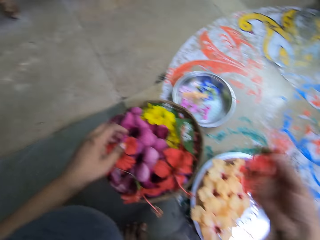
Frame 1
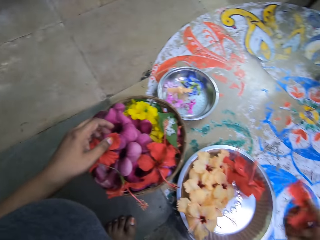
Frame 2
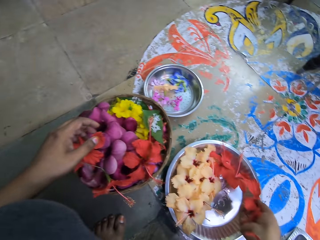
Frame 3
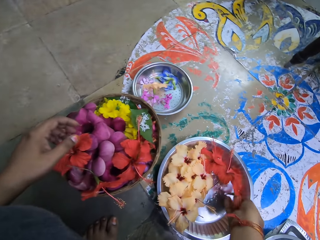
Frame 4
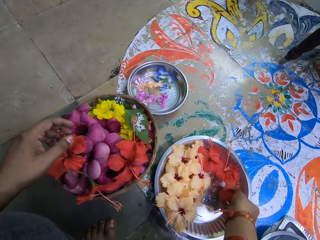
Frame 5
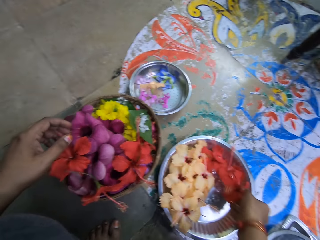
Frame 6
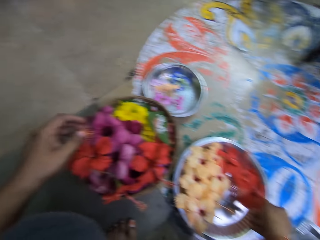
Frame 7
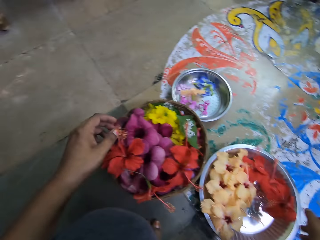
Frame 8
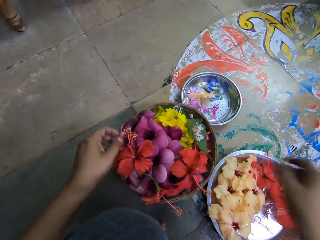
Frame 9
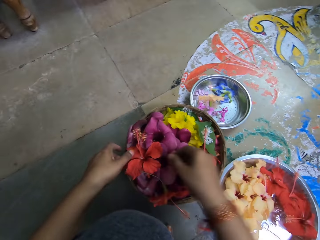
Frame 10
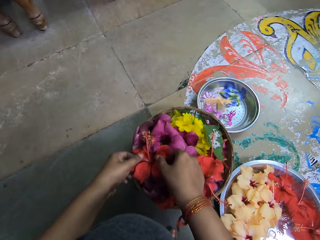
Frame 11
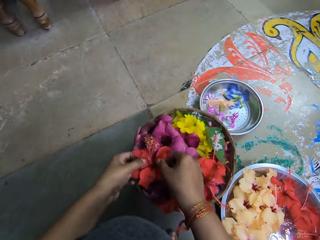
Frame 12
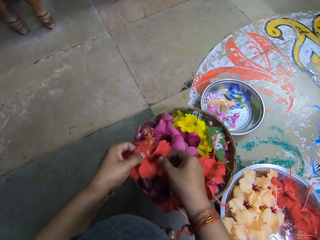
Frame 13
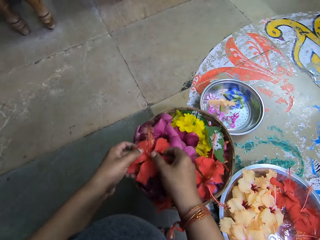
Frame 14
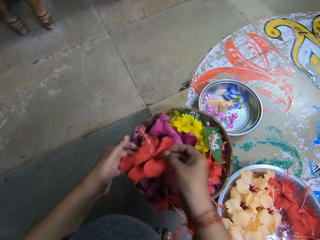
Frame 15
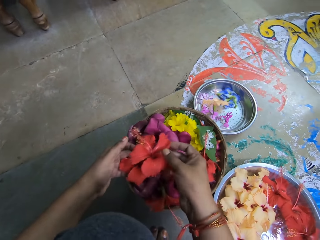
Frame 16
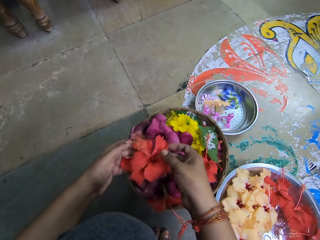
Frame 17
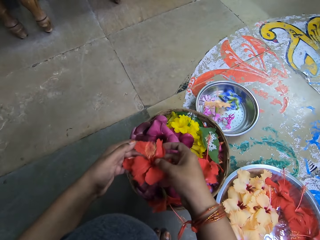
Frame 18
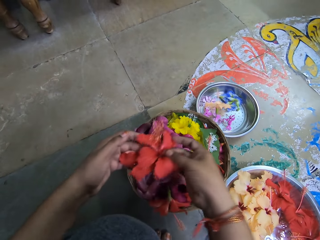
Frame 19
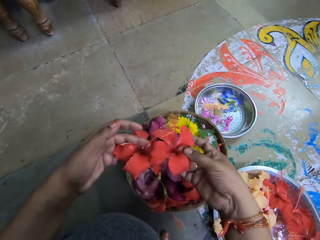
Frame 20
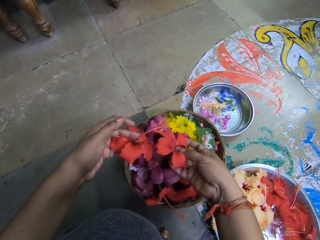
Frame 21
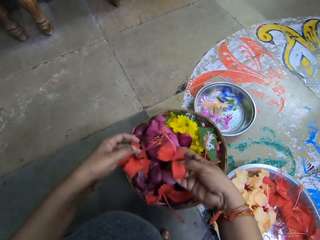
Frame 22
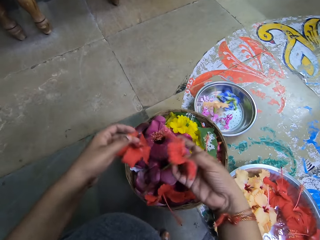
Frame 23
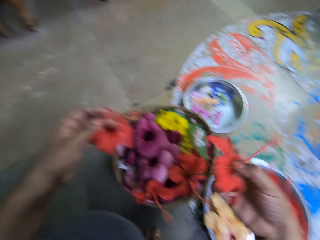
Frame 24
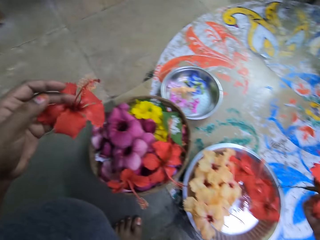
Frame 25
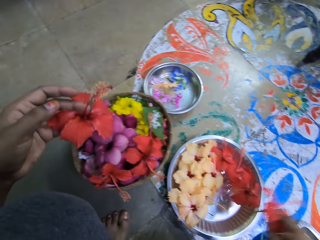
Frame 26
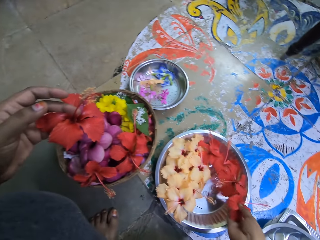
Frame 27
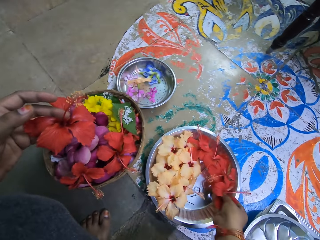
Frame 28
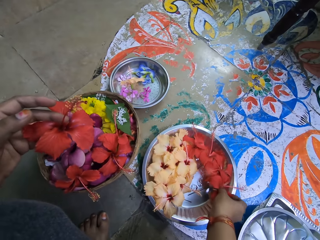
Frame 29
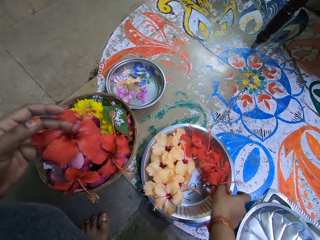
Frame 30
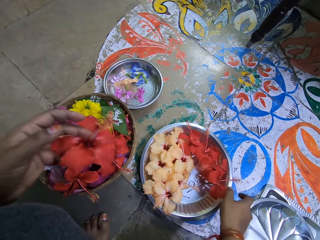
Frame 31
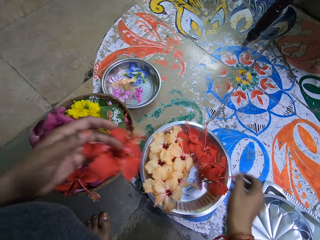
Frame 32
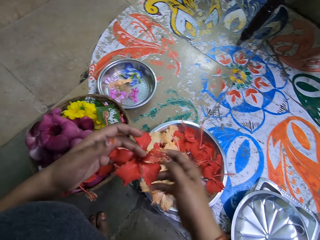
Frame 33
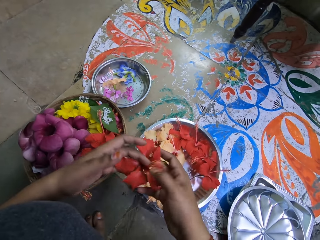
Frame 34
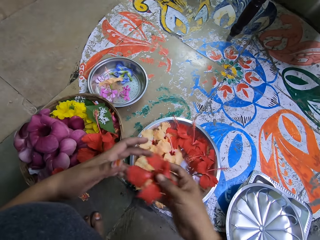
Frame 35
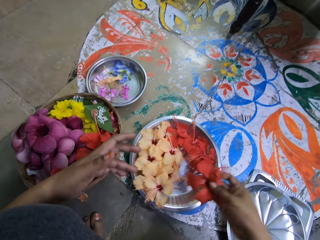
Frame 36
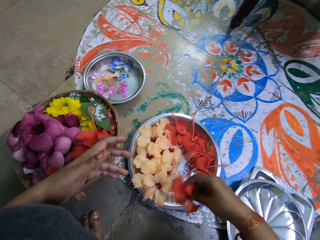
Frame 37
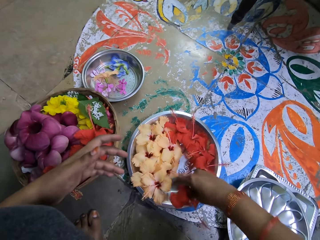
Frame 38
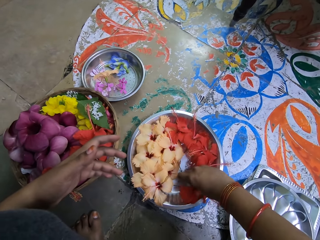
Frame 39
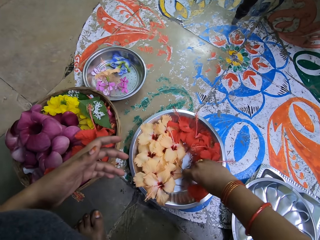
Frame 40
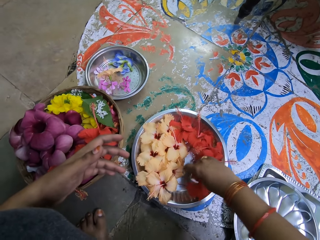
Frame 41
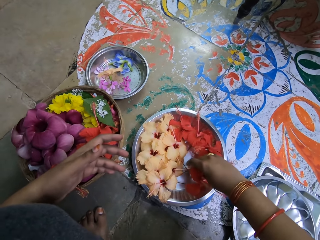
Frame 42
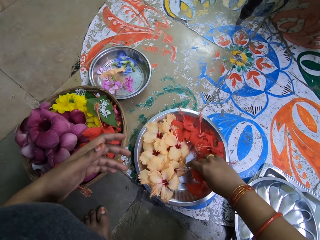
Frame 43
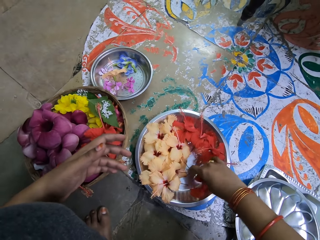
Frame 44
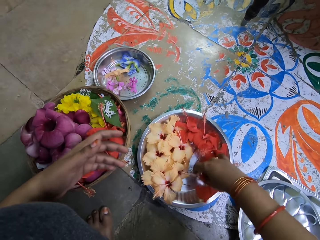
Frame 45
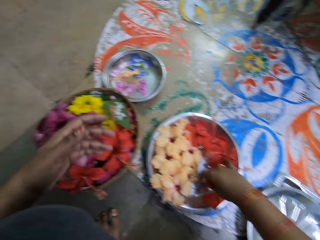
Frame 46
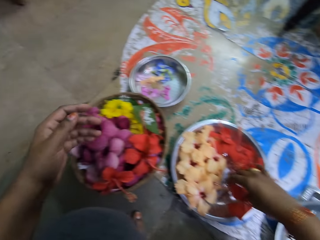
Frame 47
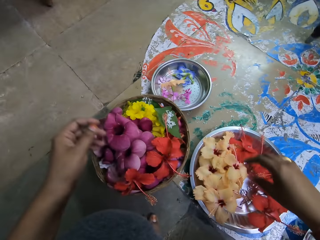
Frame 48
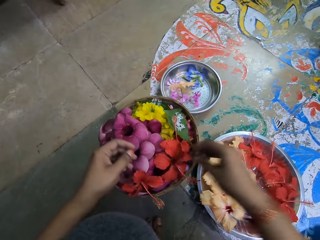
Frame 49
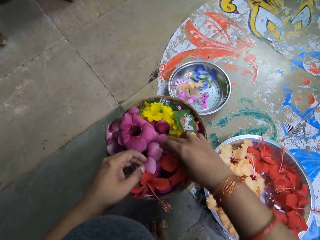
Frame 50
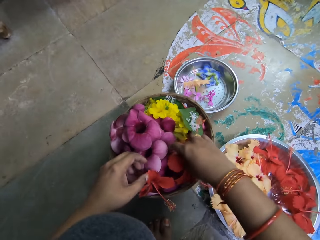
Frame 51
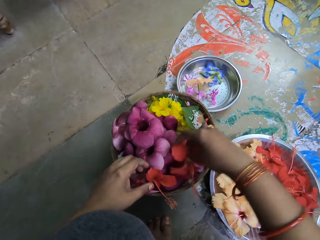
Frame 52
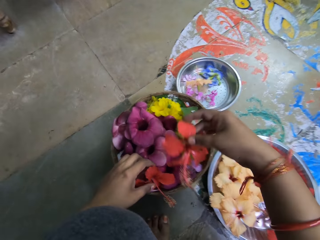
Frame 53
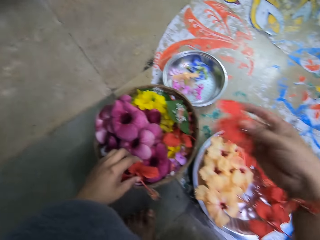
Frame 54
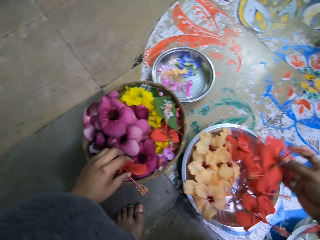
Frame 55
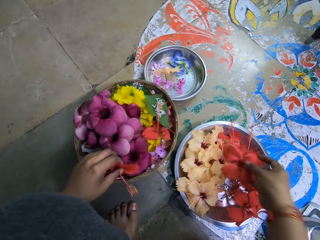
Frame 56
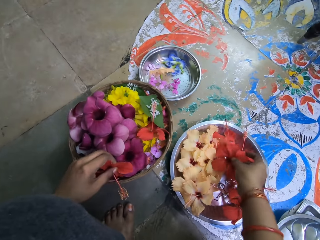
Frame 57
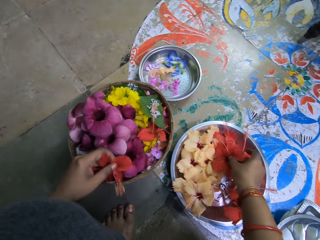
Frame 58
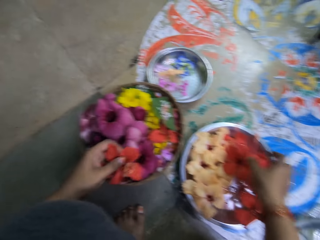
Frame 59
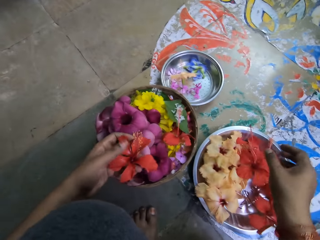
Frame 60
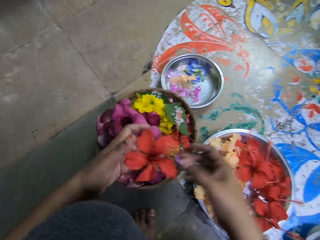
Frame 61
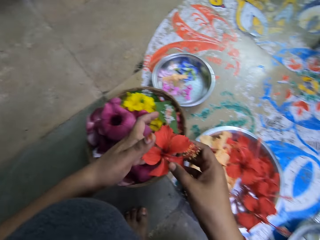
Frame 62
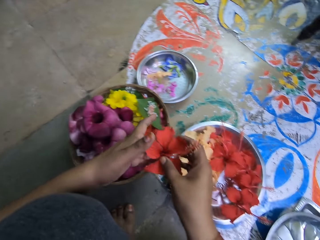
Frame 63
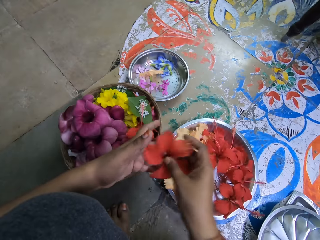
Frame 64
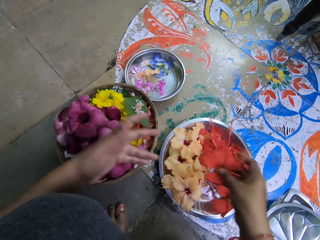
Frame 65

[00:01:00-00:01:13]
The camera wearer puts the flower on the tray. She takes red hibiscus flowers from the basket with both hands. She drops the red hibiscus flower on the tray with her right hand. She takes the red hibiscus flower from her left hand with her right hand. She drops the red hibiscus flower on the tray with her right hand. She takes a red hibiscus flower from the basket to the tray on the floor with her right hand. She puts the flower on the tray. She takes a red hibiscus flower from the basket with her left hand. She takes the red hibiscus flower from her left hand with her right hand.

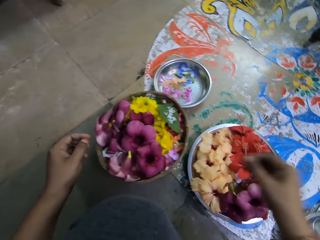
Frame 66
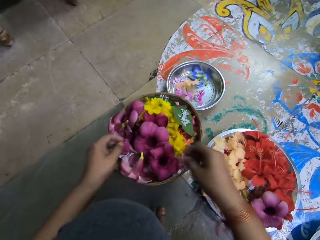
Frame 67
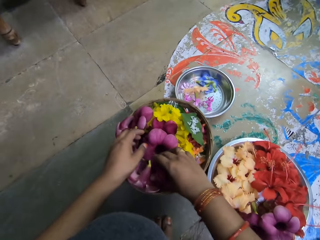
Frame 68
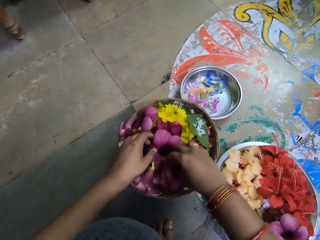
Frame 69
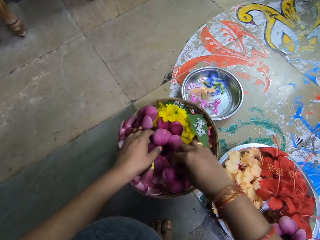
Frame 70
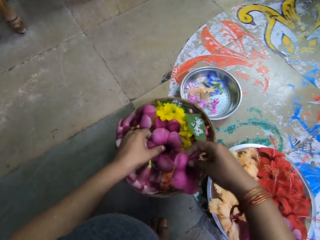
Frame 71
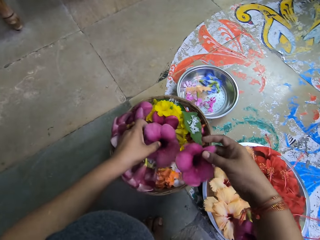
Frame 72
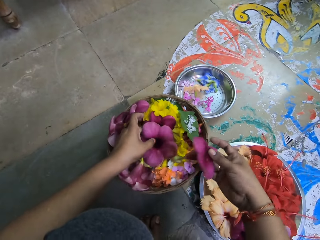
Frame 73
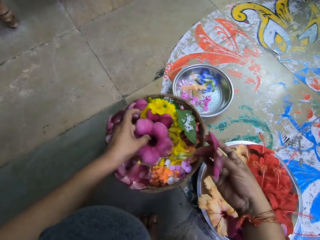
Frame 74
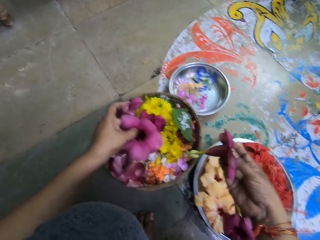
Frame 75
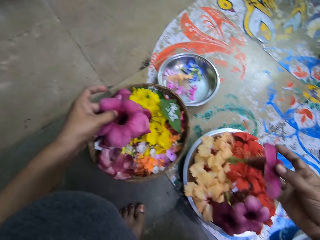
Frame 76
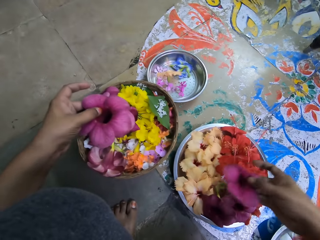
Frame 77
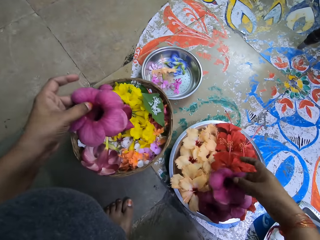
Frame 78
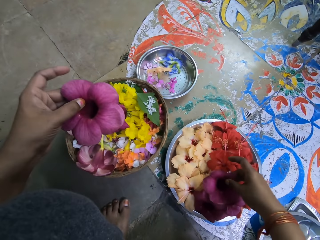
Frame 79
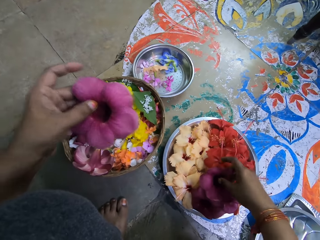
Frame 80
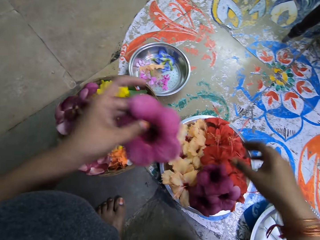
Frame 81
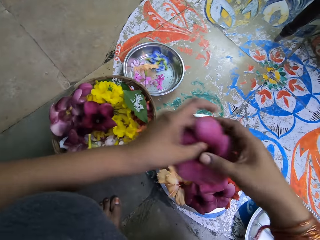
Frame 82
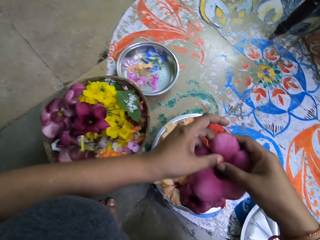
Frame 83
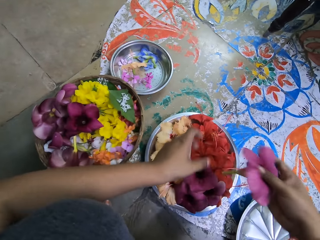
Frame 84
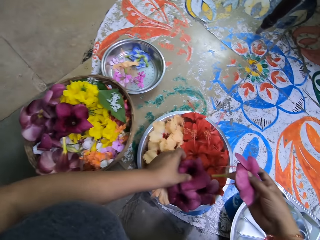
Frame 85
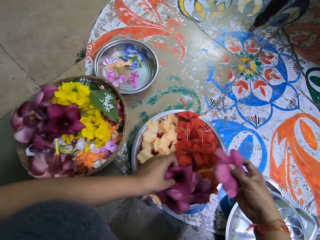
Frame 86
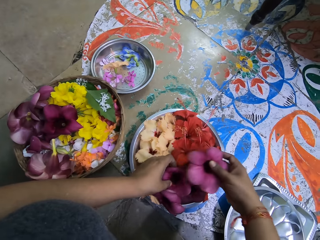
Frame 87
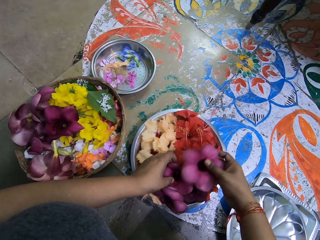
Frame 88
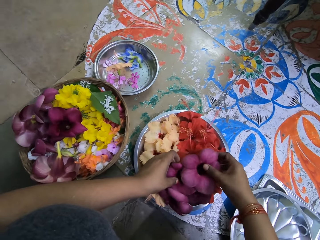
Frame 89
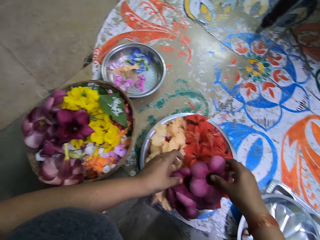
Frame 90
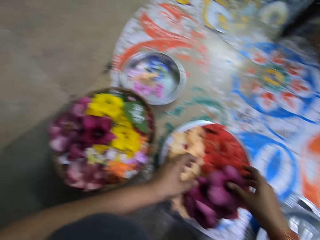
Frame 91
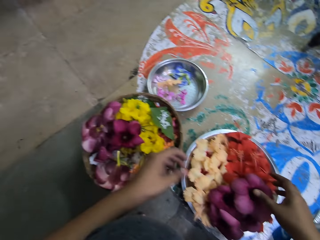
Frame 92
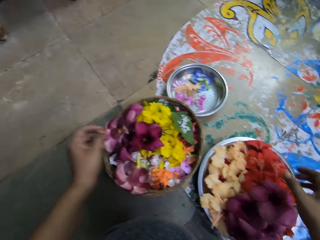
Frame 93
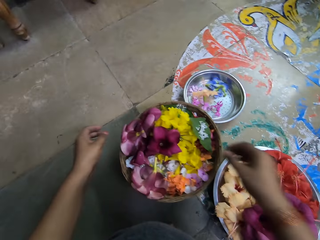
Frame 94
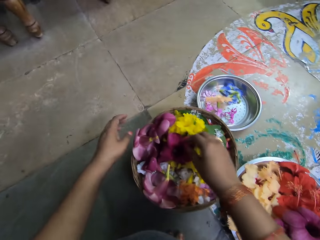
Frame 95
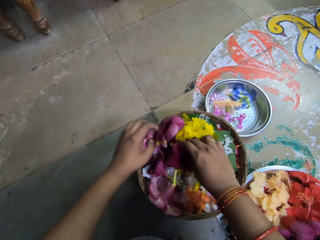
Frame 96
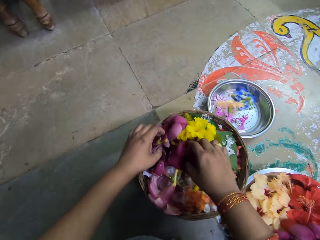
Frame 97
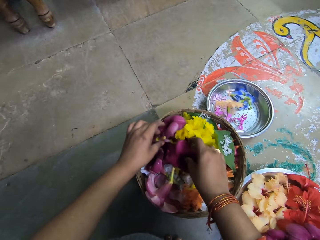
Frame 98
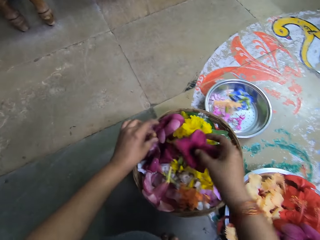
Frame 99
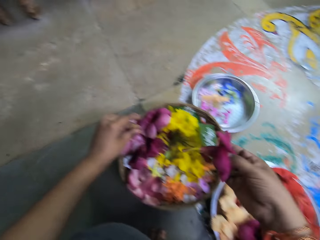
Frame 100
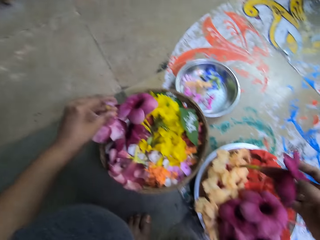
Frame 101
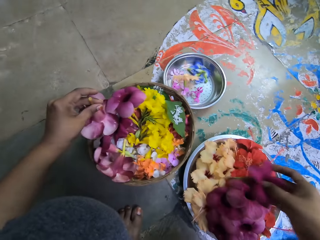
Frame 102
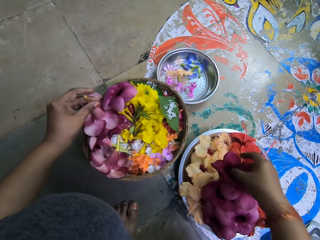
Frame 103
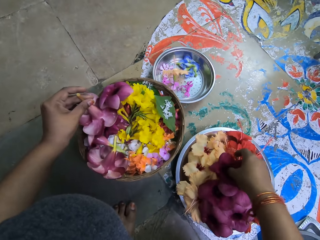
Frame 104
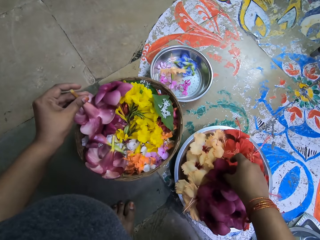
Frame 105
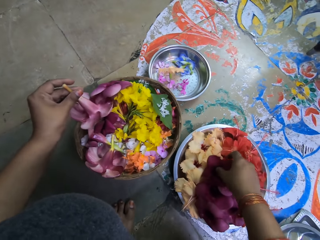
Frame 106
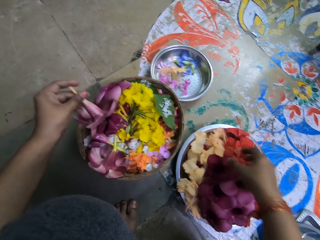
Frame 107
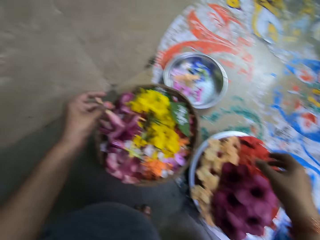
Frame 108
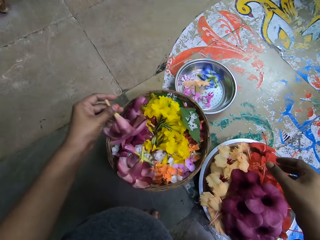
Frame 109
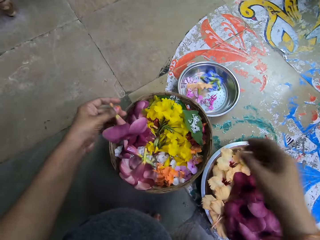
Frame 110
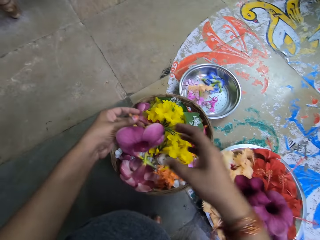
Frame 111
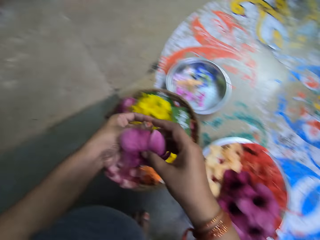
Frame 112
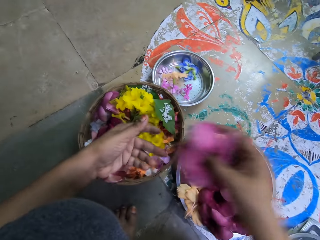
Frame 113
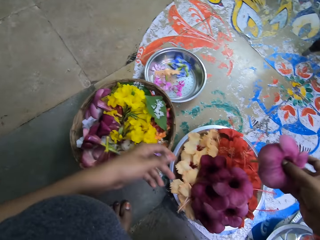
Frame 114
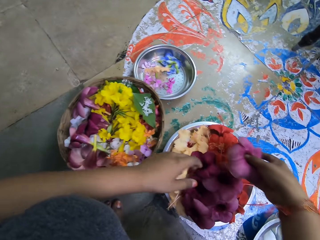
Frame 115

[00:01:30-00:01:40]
The camera wearer takes a purple petunia from the basket to the tray on the floor with her right hand. She takes a purple petunia from the basket with her left hand. She puts the flower on the tray. She takes the purple petunia from her left hand with her right hand. She drops the purple petunia on the tray with her right hand. She takes a purple petunia from the basket to the tray on the floor with her right hand. She puts the flower on the tray. She takes a purple petunia from the basket with her left hand. She takes the purple petunia from her left hand with her right hand.
